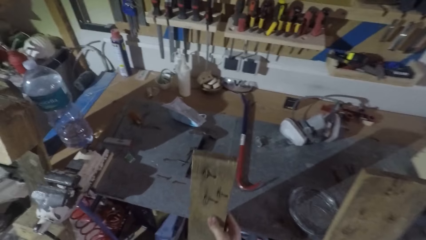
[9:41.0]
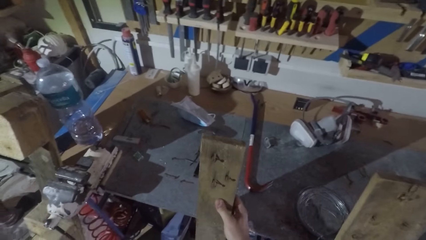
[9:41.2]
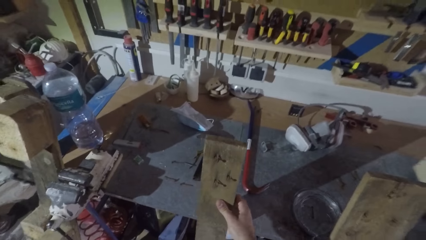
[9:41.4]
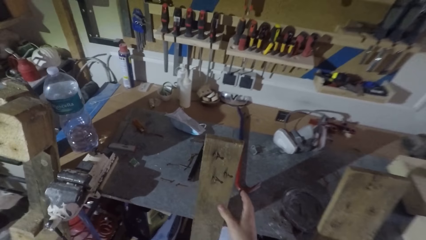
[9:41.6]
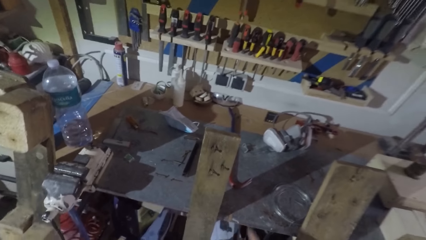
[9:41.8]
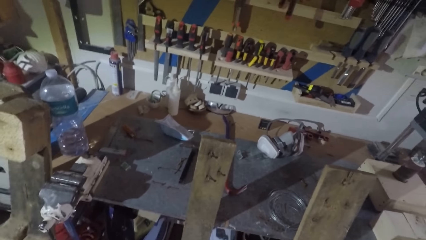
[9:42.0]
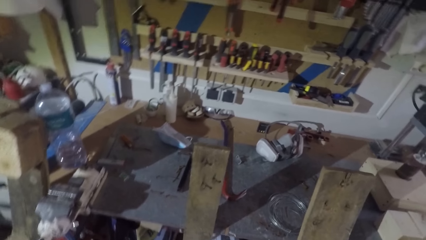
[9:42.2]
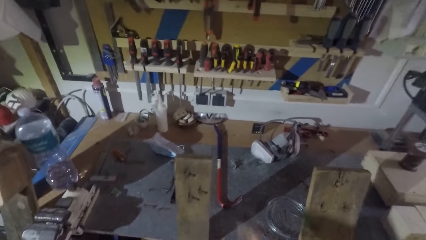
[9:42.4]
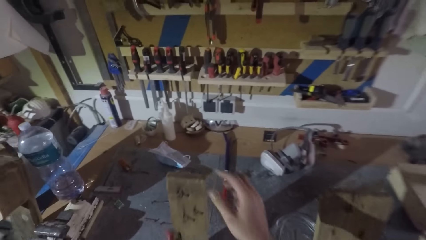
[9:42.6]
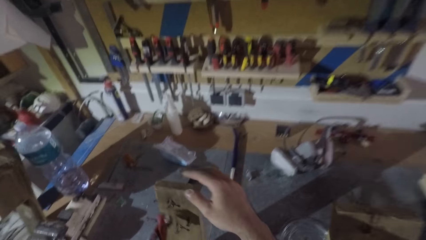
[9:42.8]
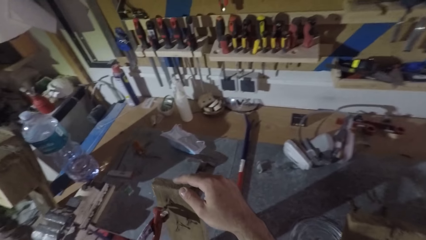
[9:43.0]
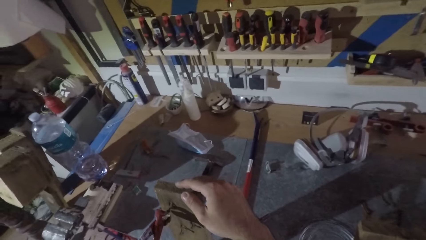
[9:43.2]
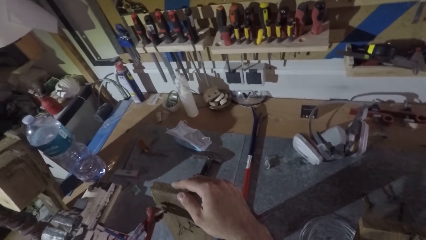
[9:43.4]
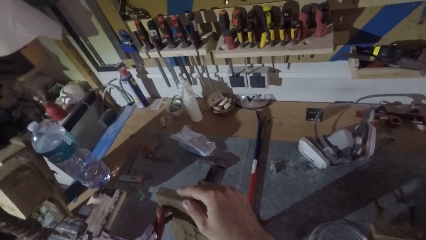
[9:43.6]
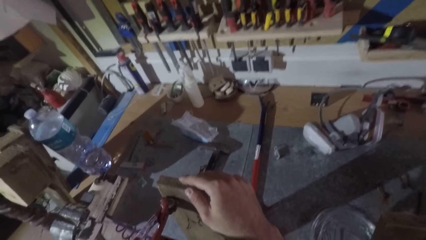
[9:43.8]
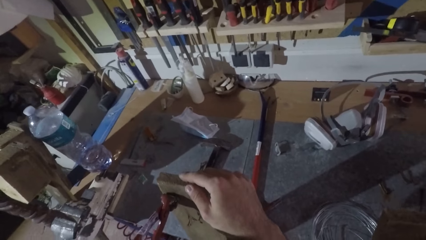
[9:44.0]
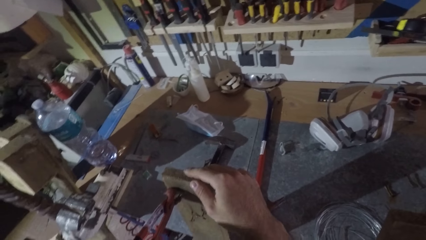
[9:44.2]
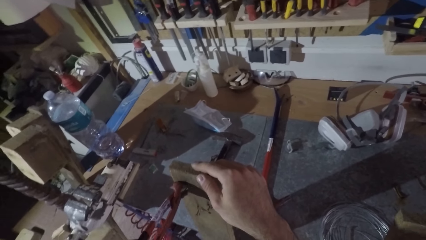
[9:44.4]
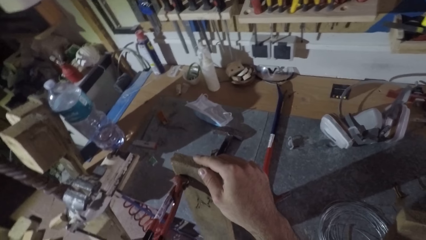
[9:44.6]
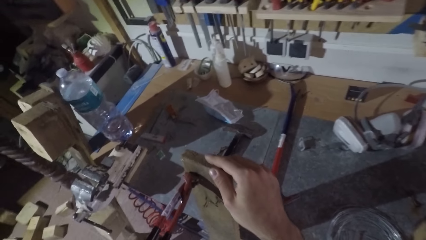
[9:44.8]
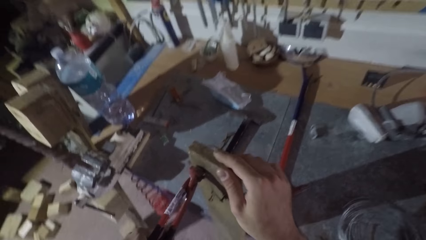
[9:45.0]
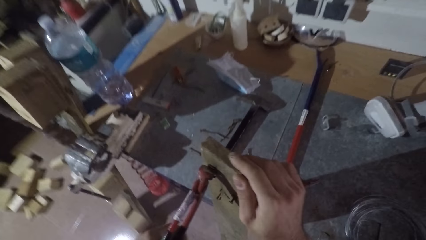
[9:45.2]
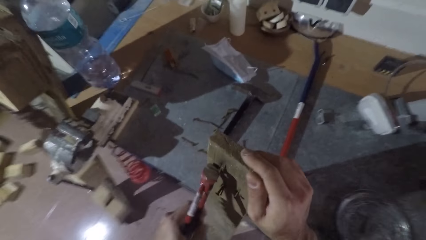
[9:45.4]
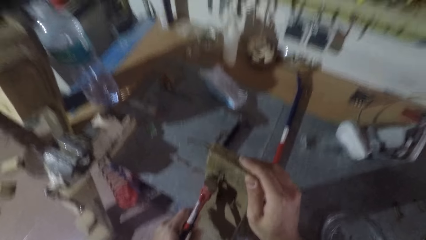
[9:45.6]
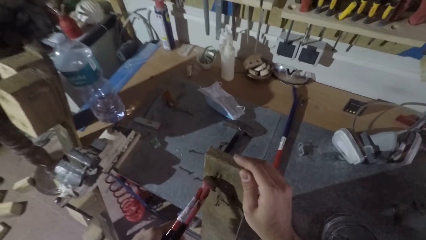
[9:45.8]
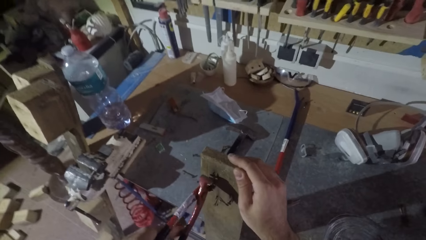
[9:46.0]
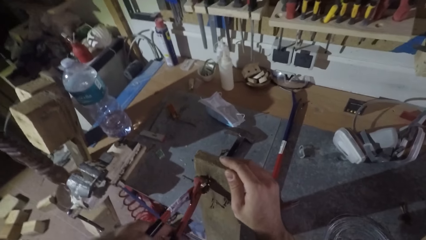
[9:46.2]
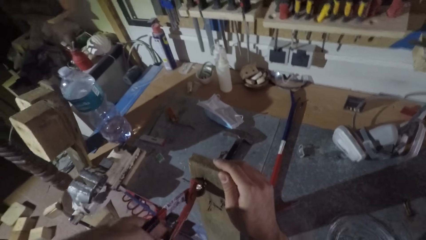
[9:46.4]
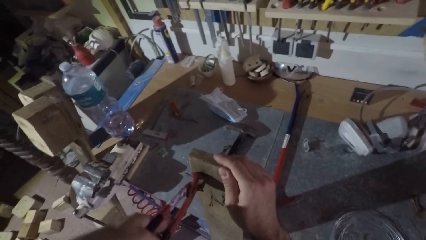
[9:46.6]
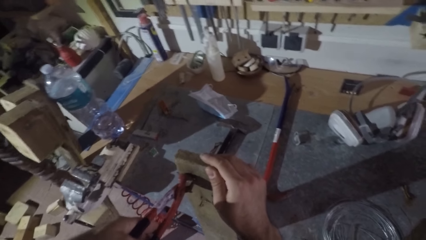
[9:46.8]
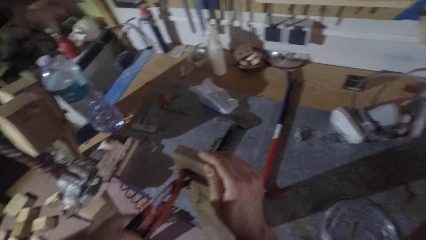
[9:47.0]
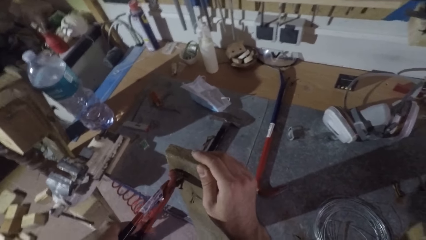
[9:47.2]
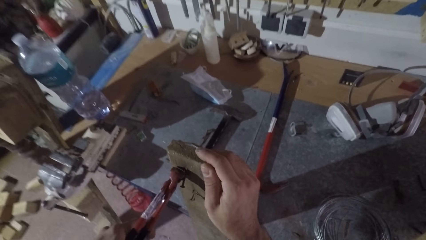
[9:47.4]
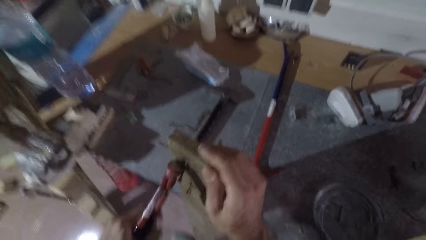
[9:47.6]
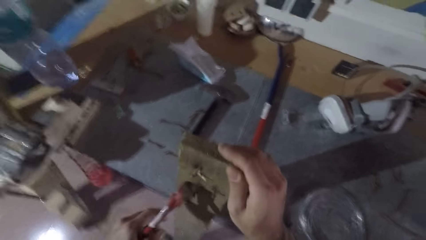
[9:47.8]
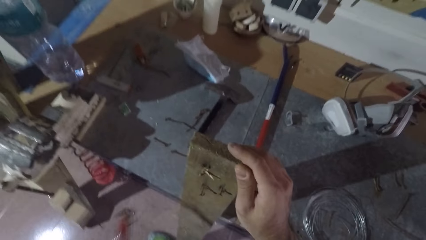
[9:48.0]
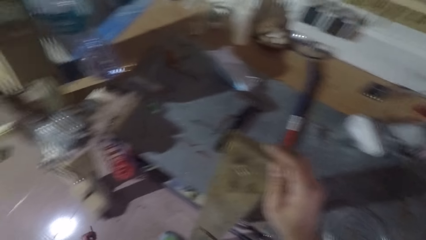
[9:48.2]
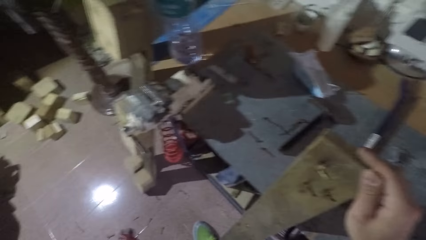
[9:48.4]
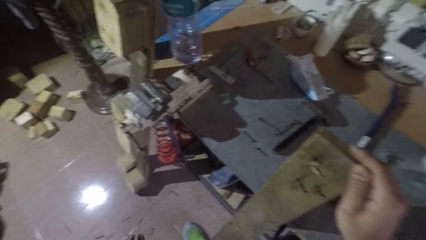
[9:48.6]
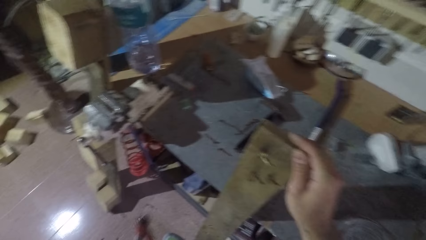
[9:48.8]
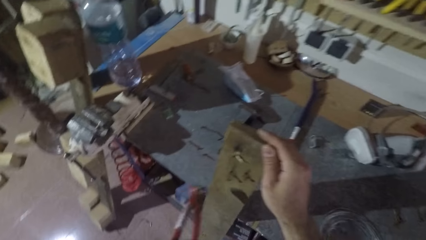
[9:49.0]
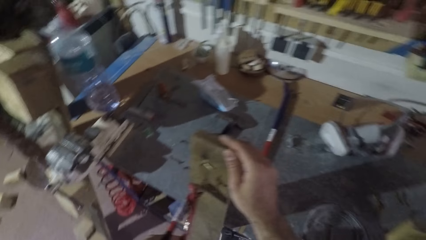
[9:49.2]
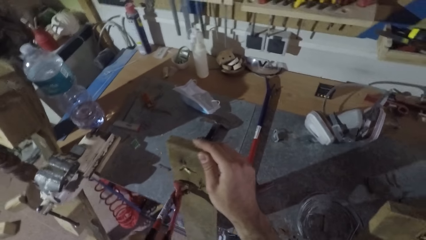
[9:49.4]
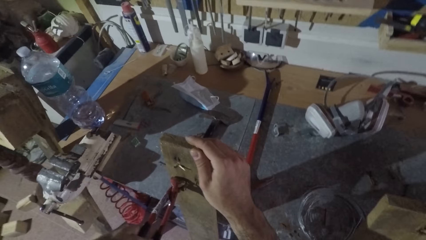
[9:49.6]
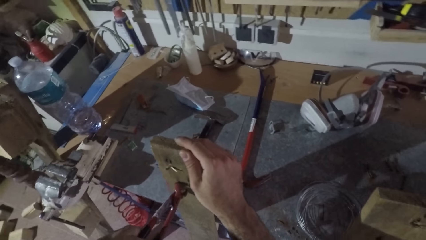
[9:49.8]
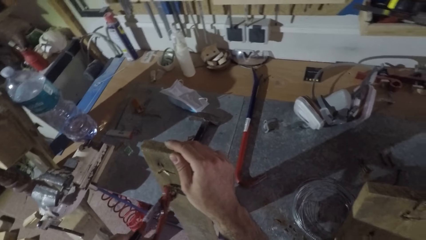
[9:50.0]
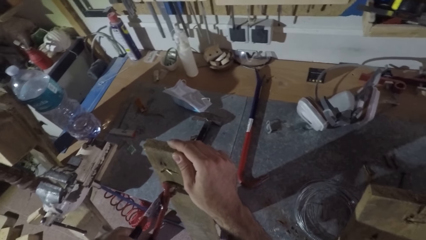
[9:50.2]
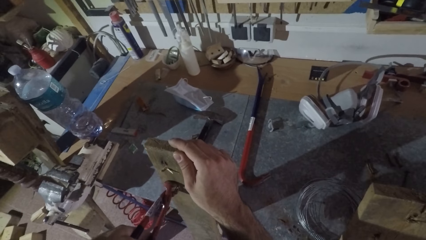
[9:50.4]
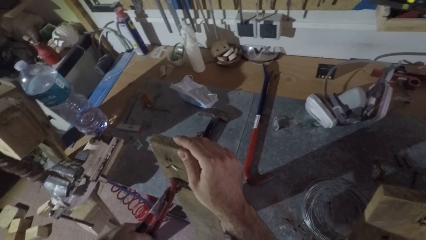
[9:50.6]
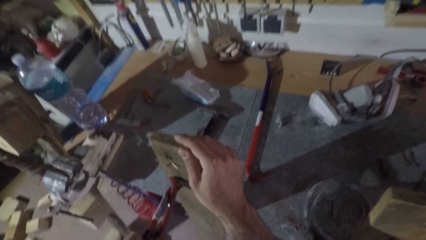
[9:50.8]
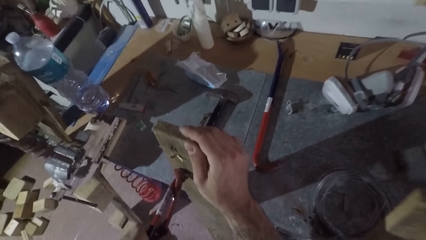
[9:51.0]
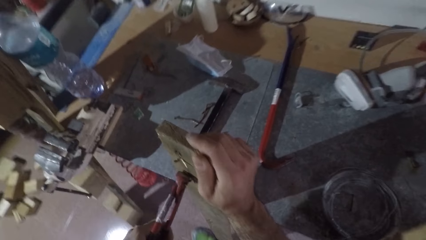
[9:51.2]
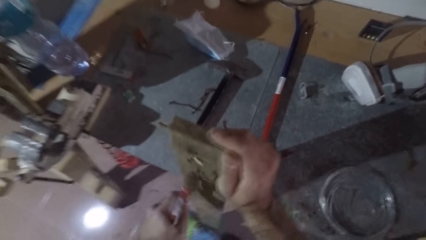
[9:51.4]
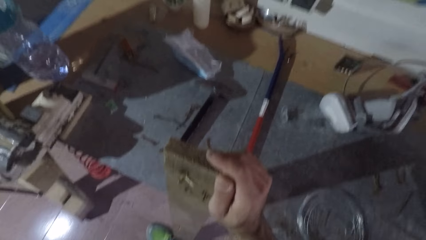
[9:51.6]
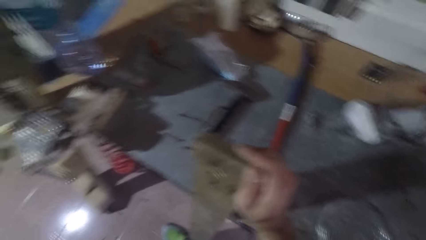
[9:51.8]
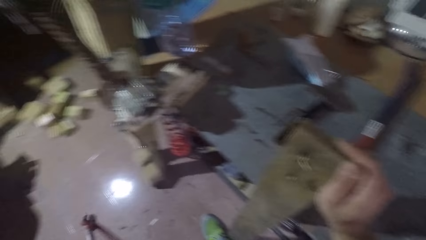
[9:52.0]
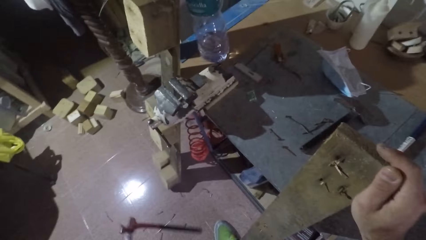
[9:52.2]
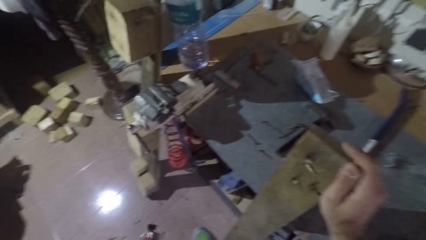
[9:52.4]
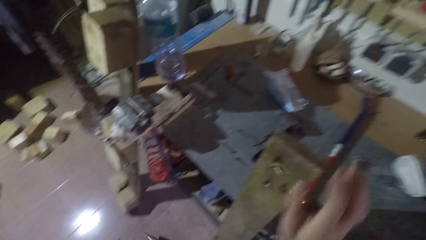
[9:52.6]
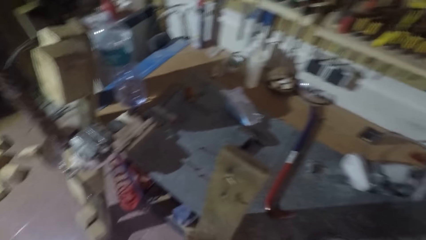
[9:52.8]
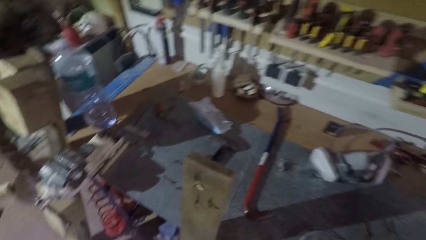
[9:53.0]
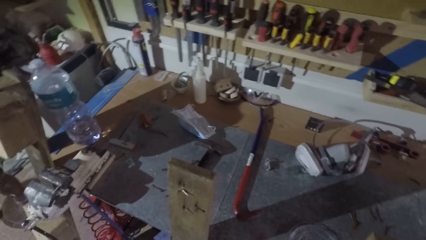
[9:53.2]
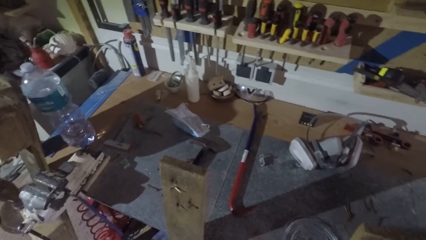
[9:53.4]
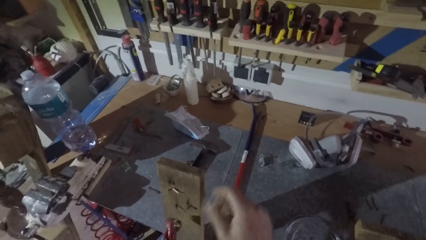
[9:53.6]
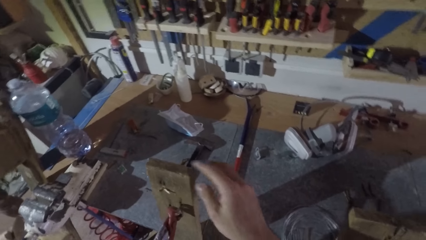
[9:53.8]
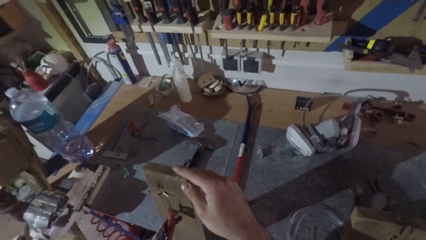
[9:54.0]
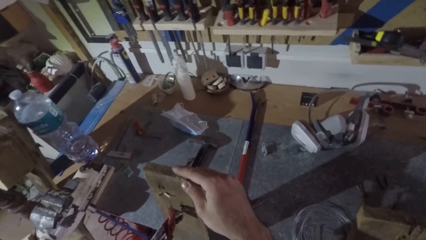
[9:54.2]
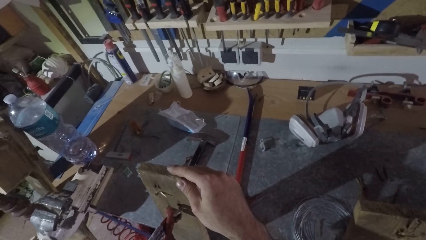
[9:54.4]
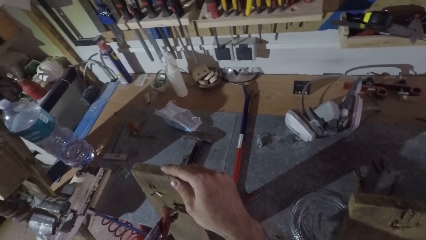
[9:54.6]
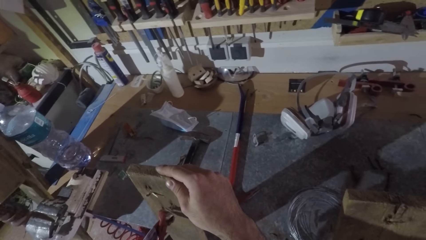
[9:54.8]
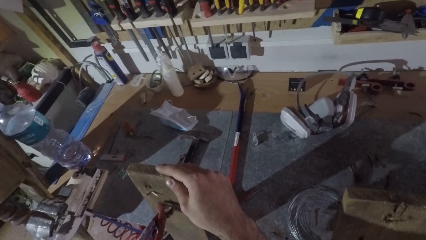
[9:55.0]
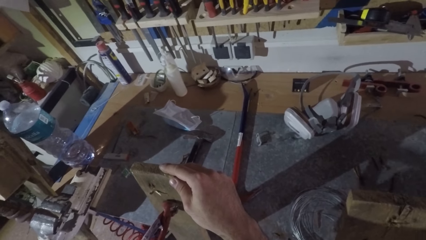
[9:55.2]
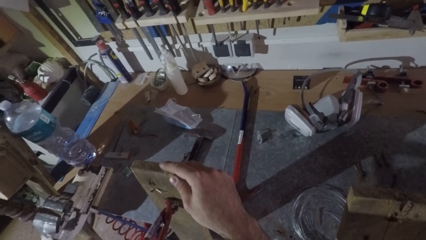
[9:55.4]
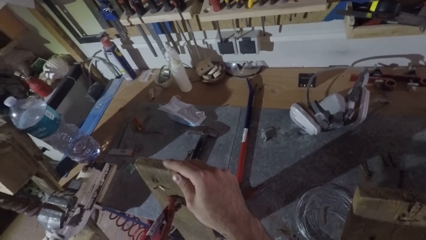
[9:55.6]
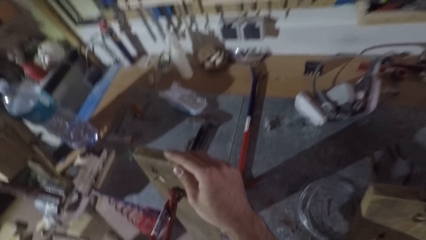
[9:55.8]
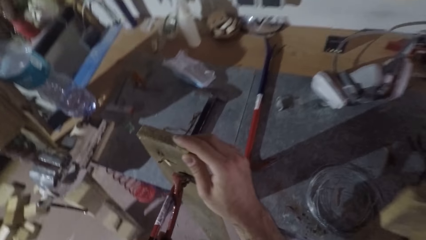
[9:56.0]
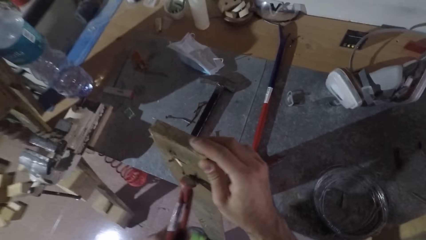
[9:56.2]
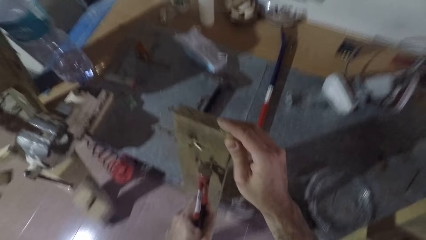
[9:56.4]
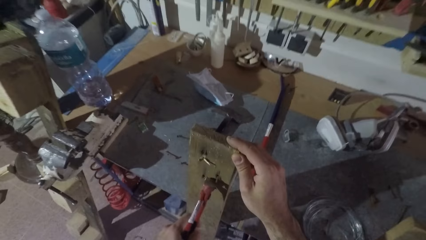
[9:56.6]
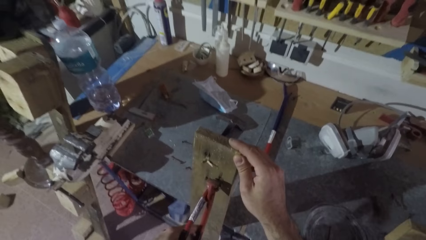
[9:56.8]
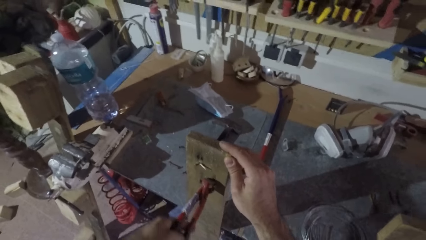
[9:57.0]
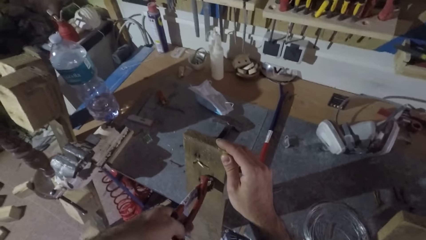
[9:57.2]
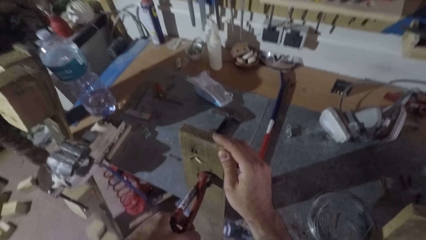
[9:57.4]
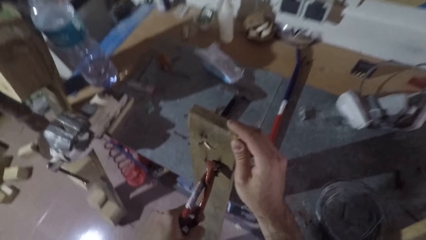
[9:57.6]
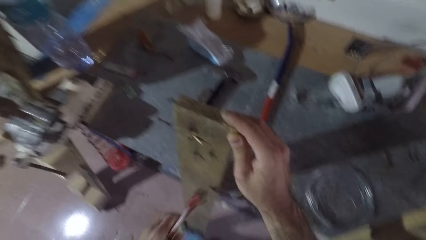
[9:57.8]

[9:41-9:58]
The camera wearer looks around. He places his hand on the wood. He holds the wood firmly. He pulls a nail with the nail puller pliers from the wood. He stops pulling the nail. He drops the nail on the ground. He pulls a nail with the nail puller pliers from the wood. He stops pulling the nail. He drops the nail on the ground. He pulls a nail with the nail puller pliers from the wood.
